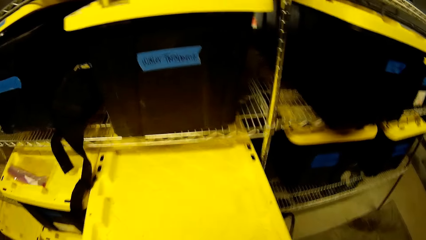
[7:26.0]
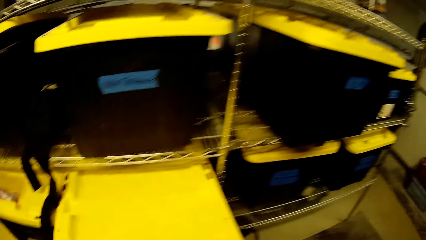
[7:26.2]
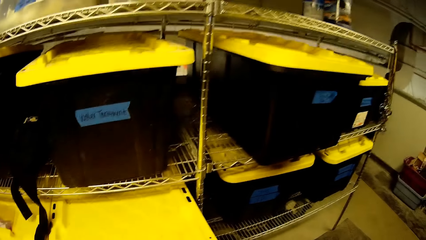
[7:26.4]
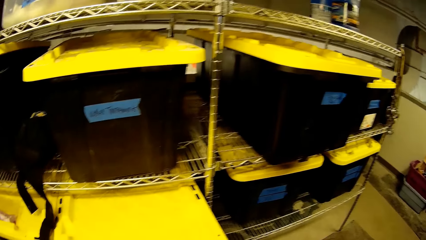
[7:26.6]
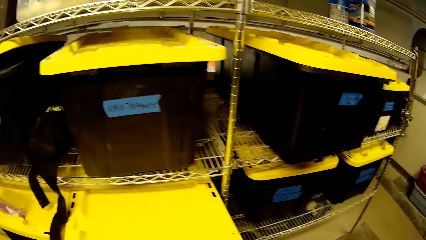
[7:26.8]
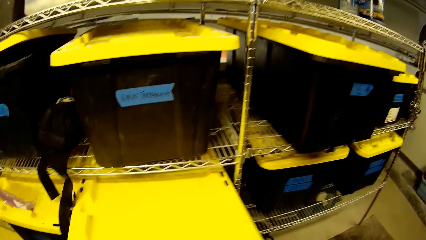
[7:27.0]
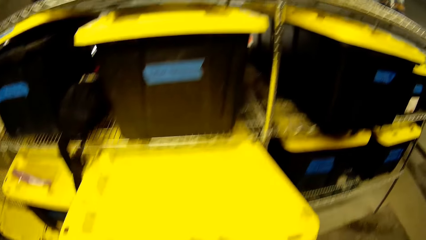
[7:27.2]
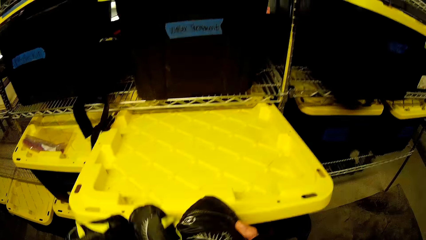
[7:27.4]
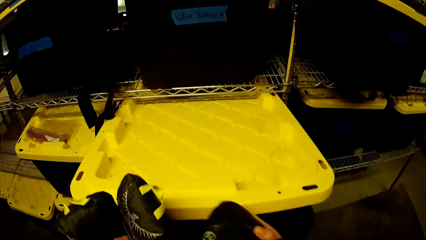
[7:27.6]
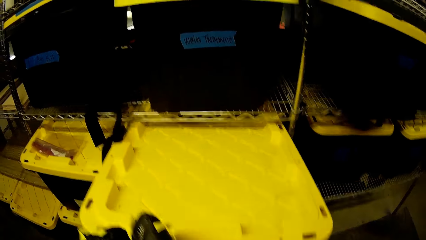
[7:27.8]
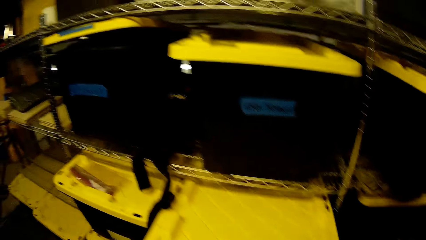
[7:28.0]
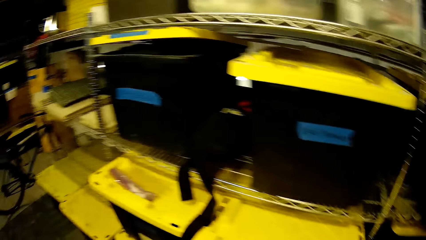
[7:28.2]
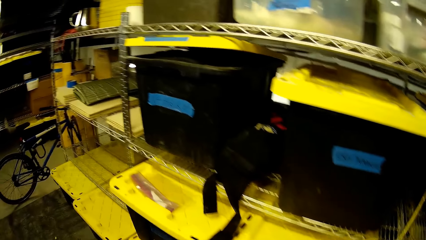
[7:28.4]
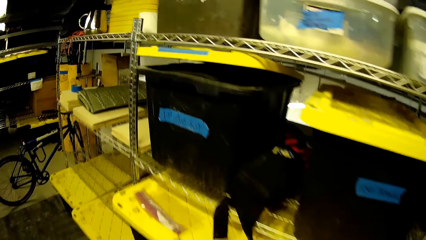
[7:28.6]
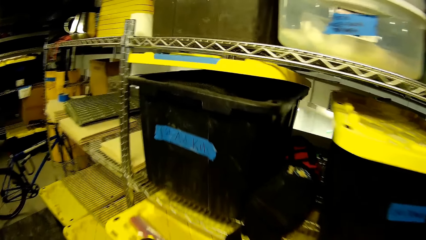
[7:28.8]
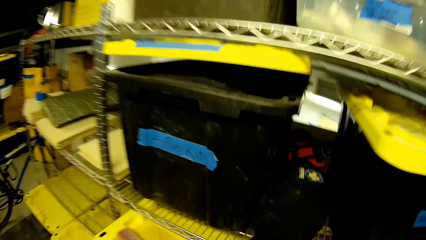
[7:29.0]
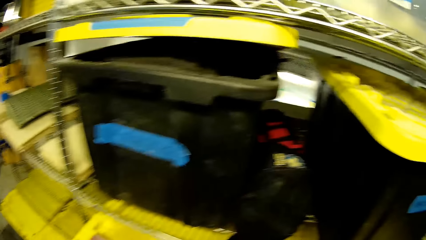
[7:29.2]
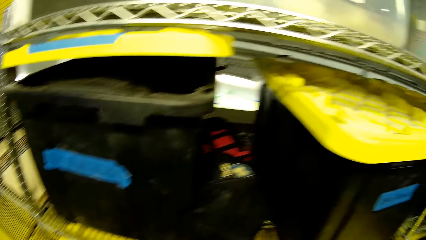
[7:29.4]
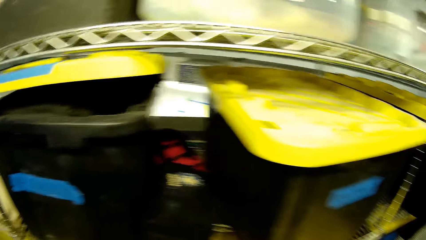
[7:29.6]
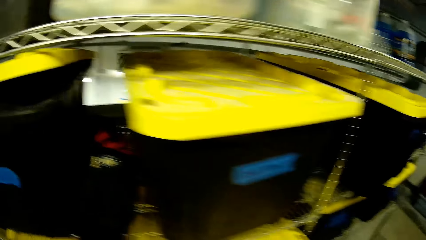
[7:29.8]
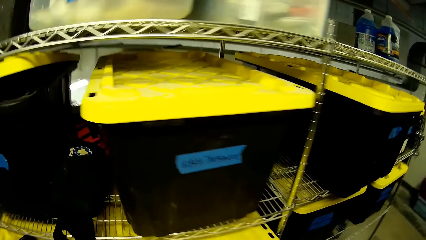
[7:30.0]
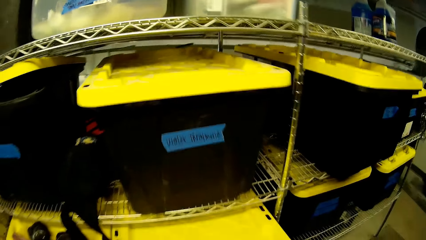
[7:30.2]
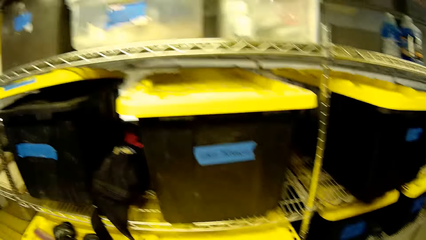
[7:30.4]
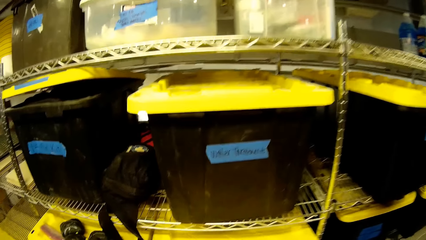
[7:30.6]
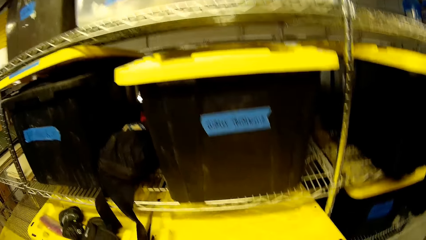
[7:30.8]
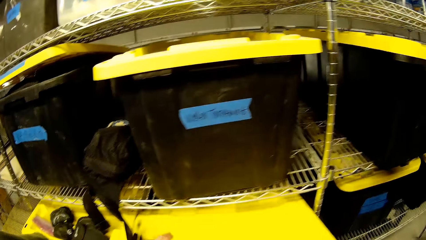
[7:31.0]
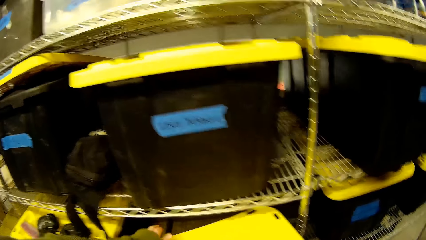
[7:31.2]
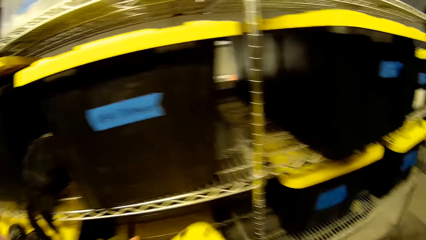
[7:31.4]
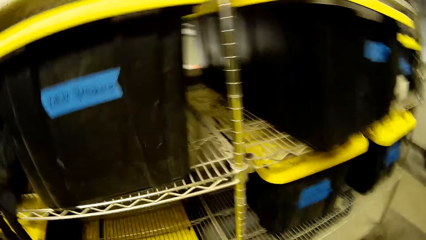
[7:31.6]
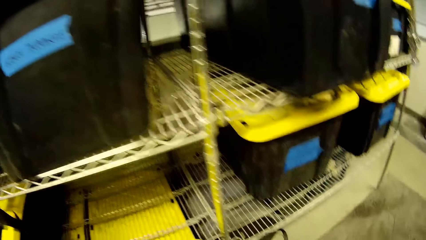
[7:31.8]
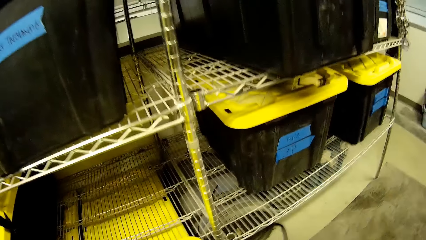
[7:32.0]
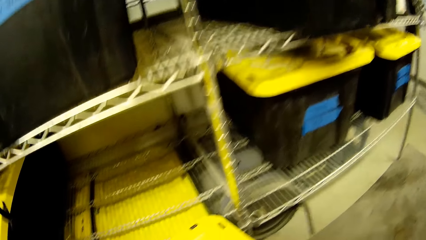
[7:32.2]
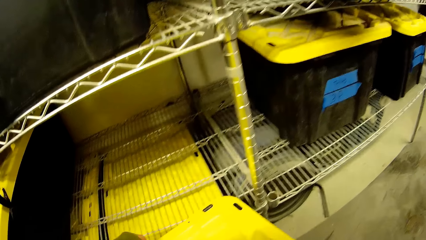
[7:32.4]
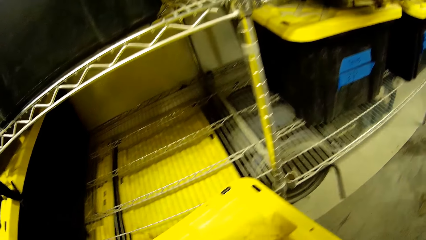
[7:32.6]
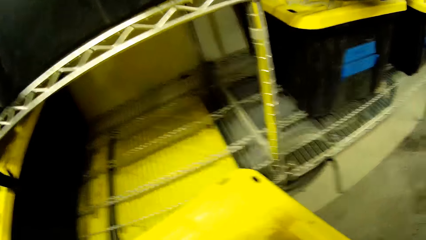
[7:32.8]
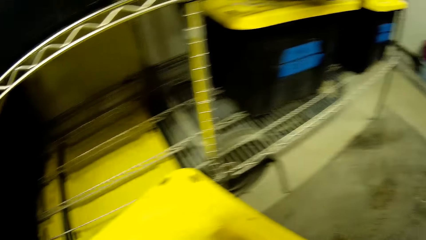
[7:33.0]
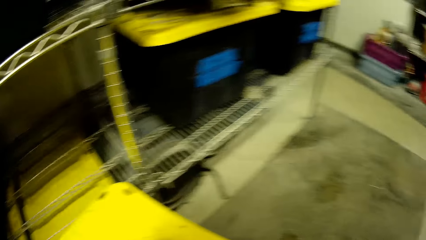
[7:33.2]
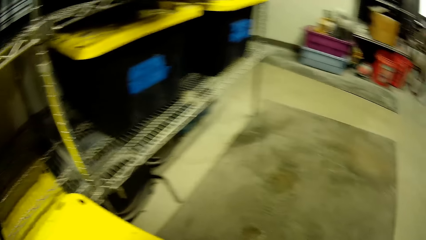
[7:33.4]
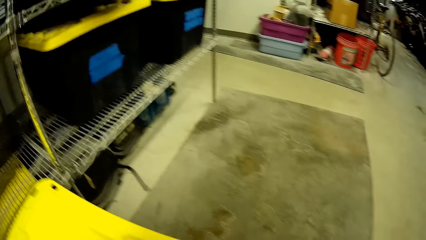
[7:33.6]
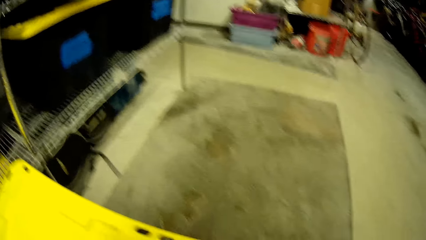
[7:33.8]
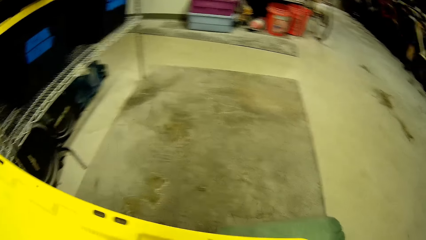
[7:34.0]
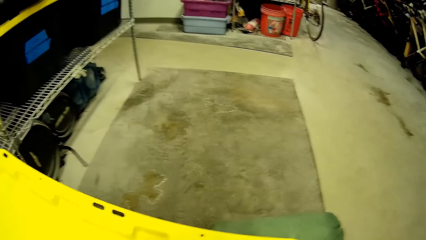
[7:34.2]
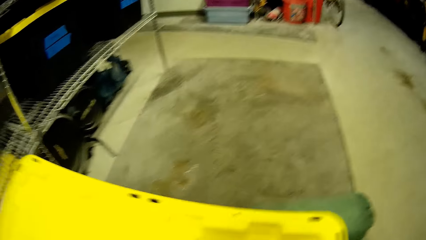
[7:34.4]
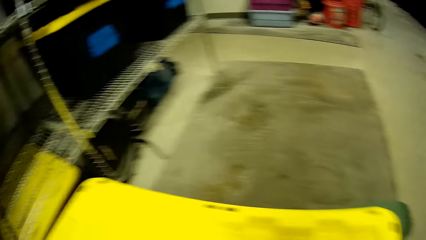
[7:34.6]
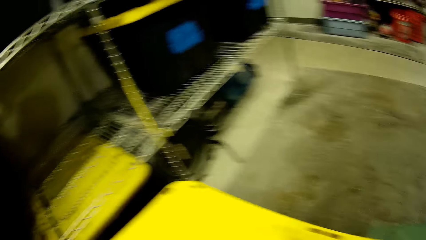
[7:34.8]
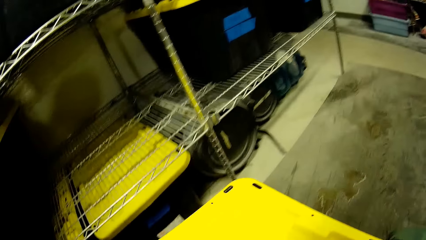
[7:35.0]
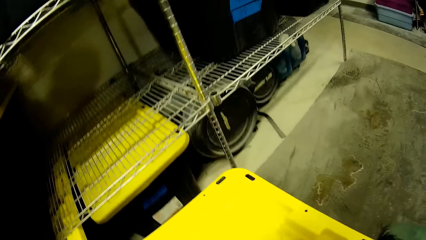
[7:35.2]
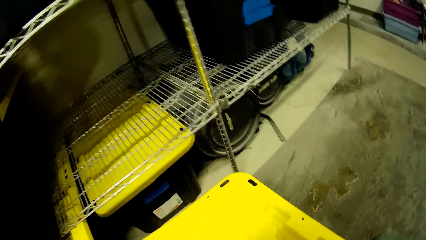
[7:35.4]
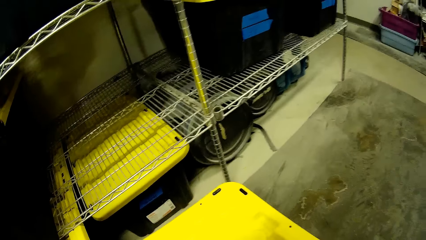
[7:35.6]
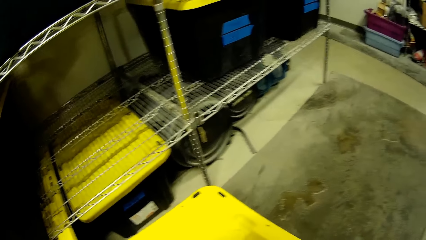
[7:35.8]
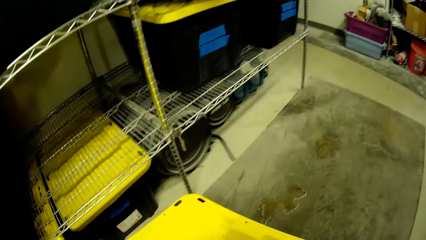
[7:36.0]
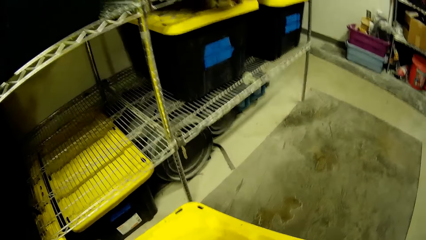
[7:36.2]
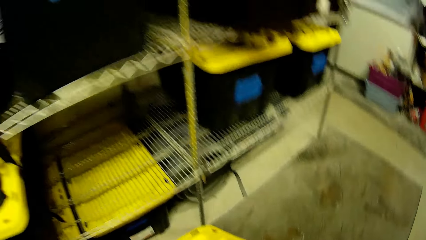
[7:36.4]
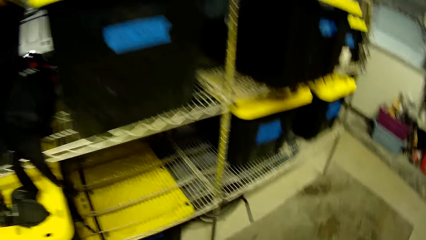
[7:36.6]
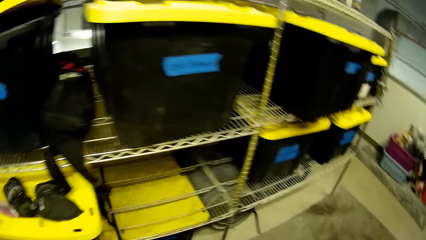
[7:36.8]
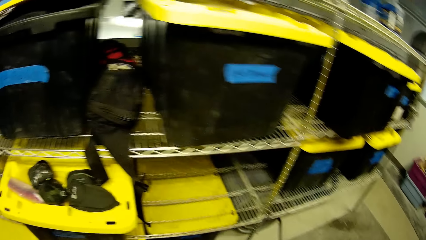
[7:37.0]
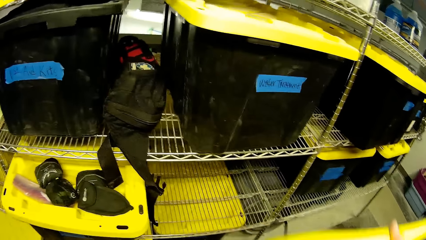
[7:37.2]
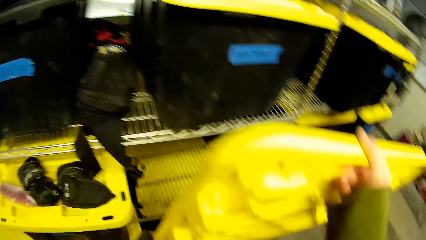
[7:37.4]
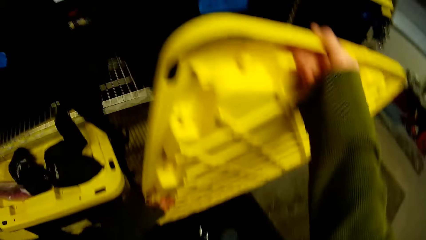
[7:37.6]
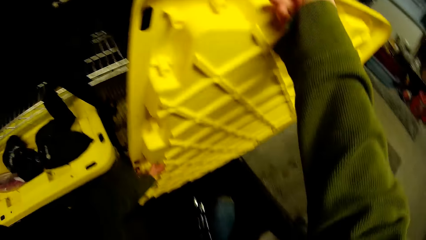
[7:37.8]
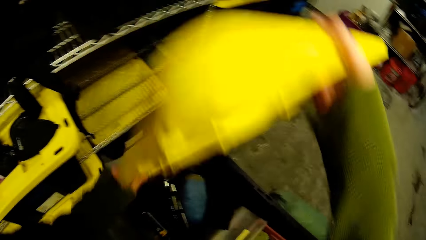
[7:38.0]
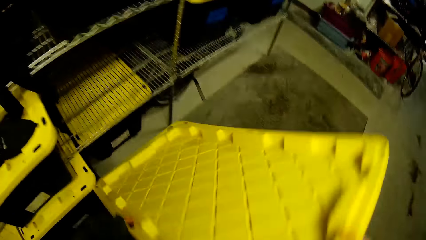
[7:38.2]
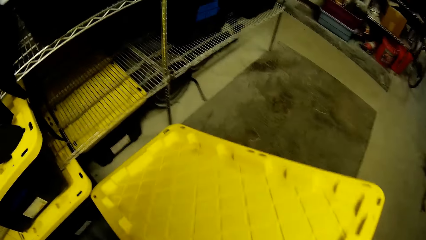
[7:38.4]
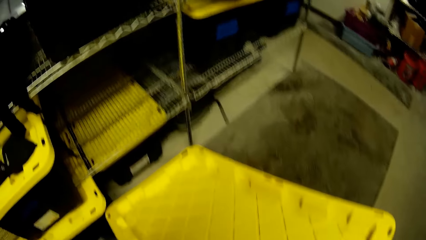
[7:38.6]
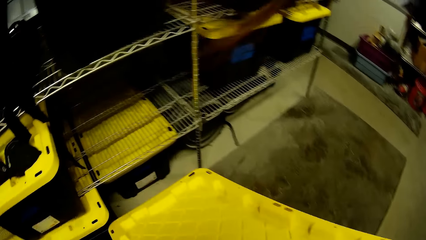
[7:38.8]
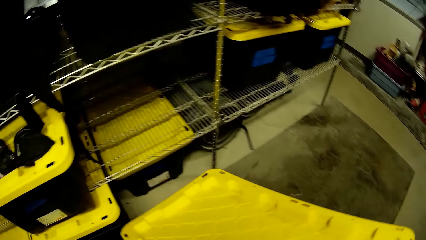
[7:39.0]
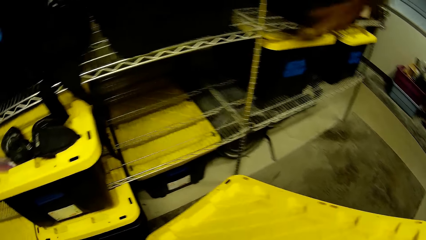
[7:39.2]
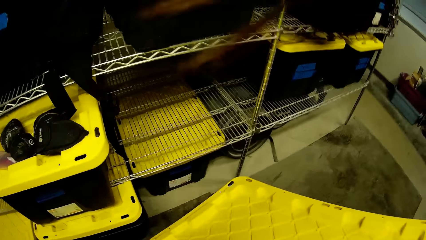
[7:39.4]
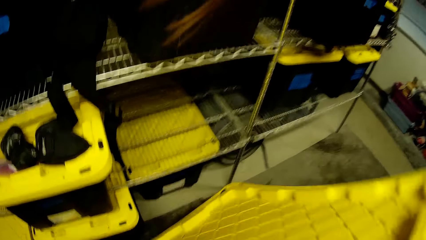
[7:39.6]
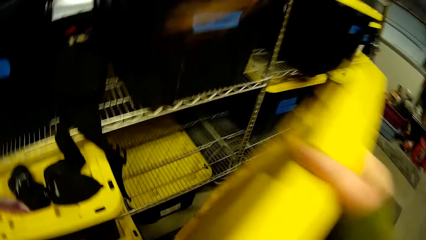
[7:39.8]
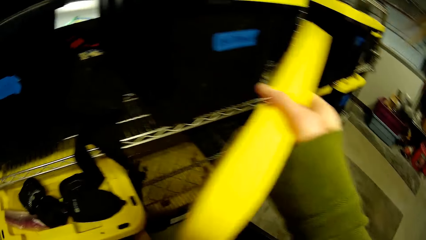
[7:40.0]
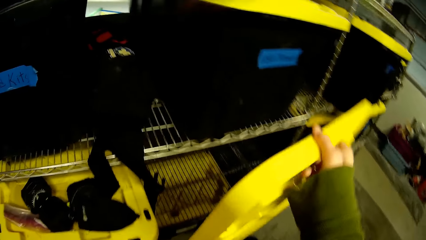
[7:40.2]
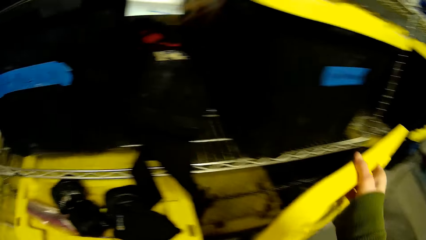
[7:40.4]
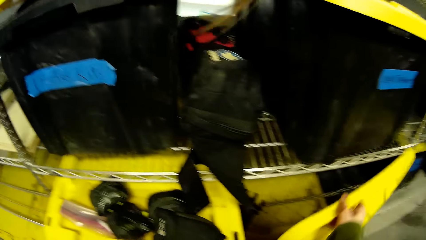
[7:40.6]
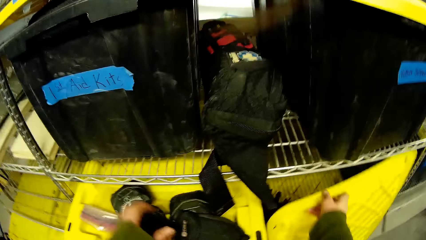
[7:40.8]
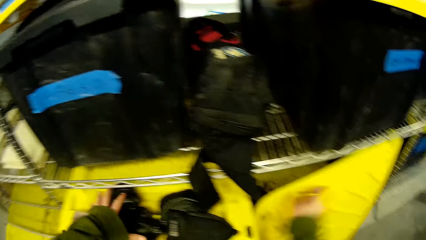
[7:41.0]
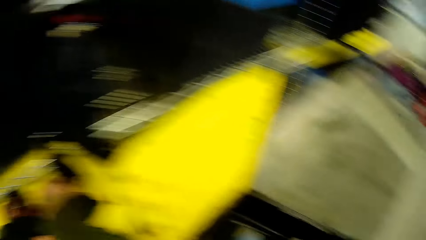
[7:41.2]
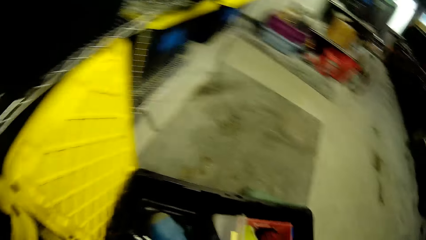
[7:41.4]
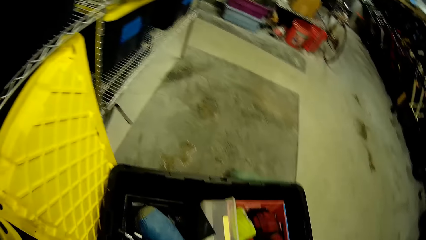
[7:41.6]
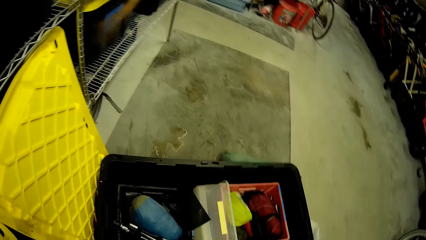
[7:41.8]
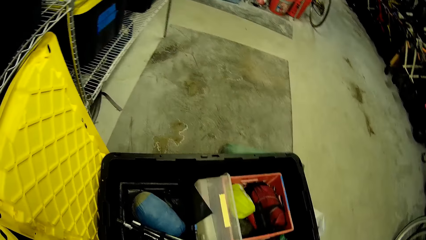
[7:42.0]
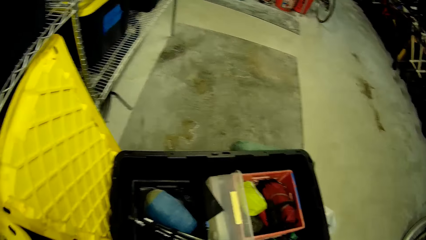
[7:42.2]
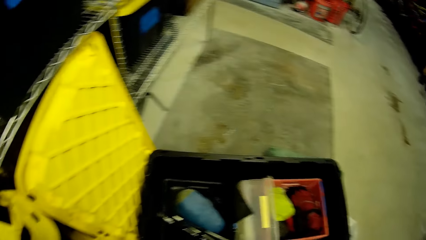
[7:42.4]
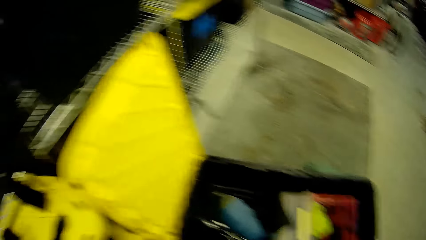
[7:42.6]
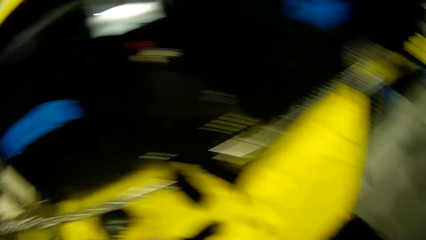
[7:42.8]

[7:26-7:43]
The camera wearer looks around. They pull a box. They open the plastic box.
